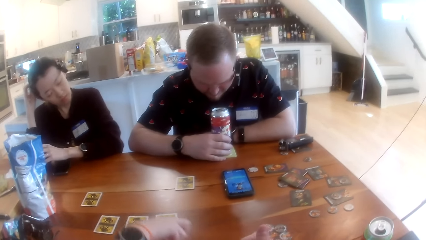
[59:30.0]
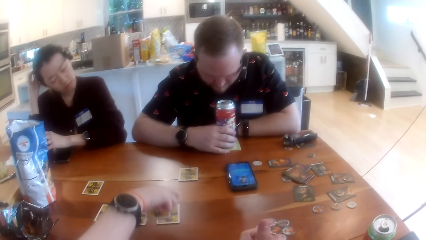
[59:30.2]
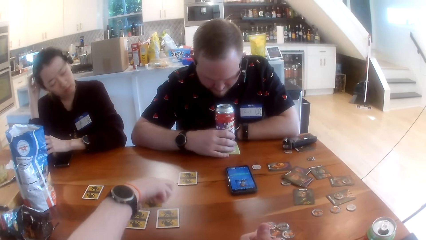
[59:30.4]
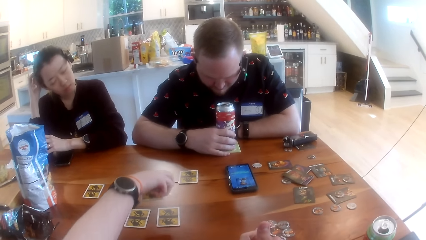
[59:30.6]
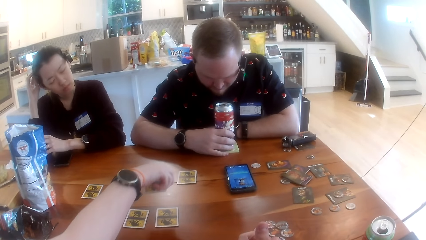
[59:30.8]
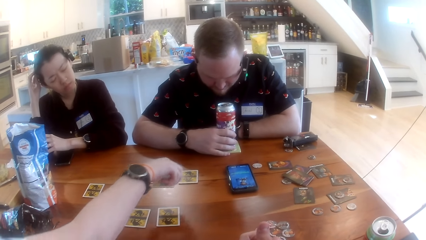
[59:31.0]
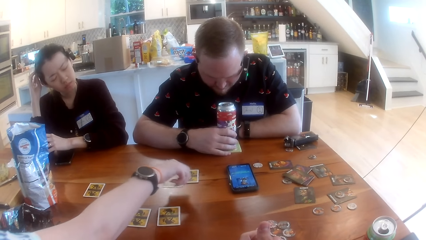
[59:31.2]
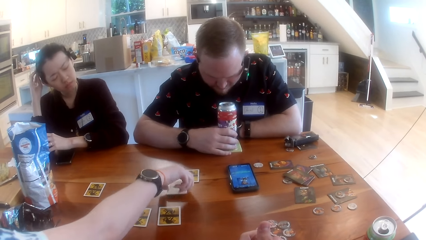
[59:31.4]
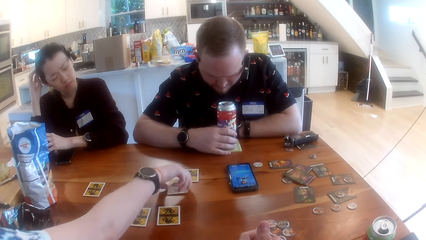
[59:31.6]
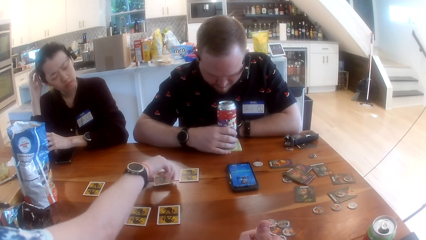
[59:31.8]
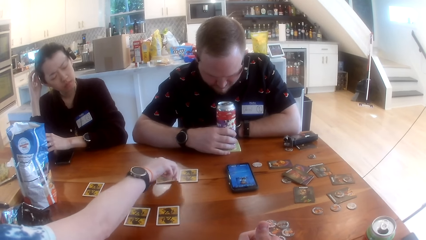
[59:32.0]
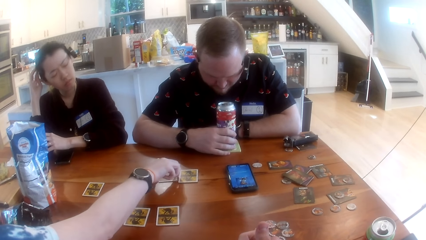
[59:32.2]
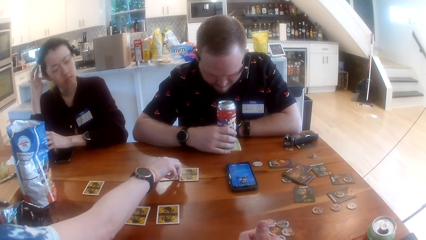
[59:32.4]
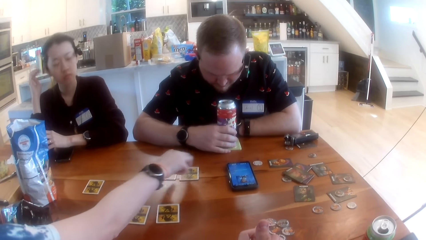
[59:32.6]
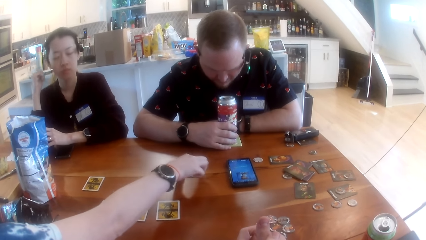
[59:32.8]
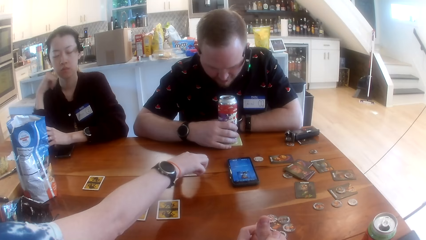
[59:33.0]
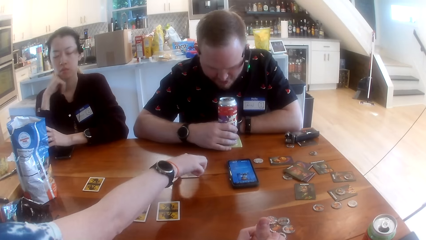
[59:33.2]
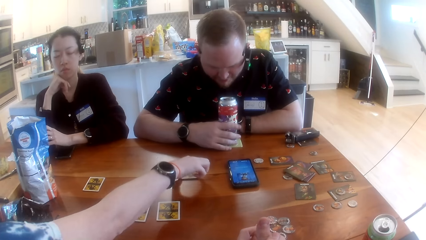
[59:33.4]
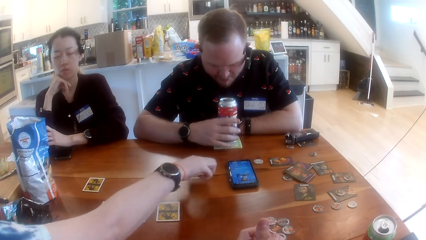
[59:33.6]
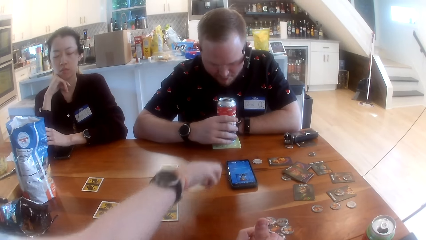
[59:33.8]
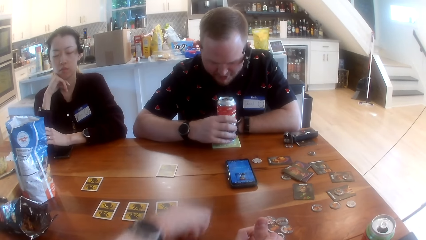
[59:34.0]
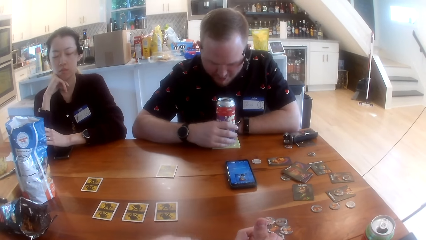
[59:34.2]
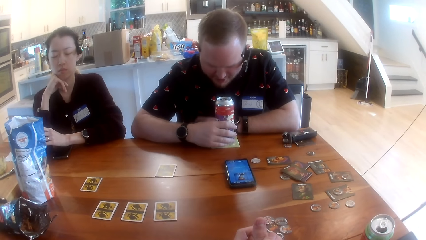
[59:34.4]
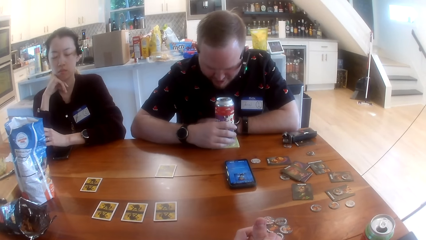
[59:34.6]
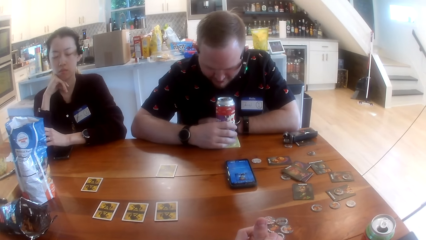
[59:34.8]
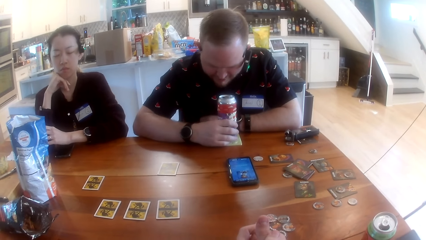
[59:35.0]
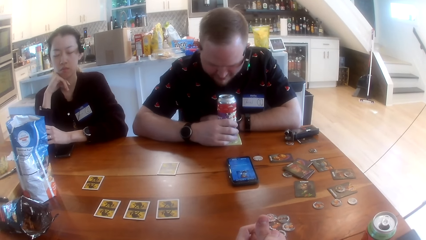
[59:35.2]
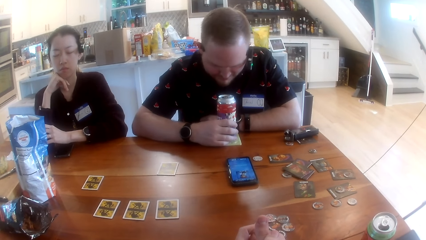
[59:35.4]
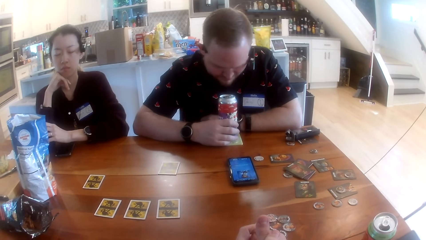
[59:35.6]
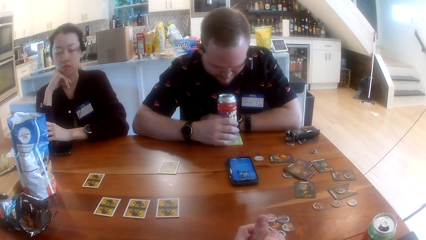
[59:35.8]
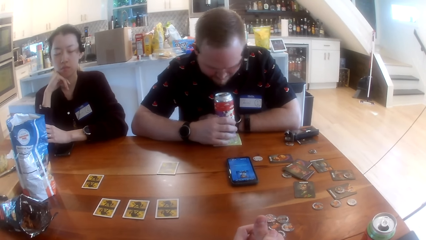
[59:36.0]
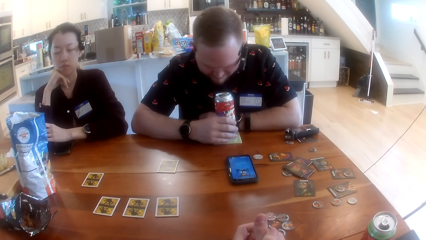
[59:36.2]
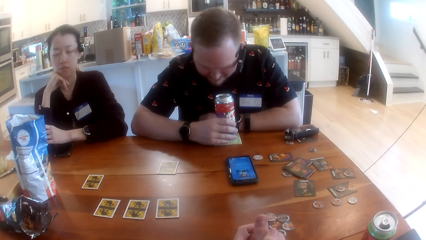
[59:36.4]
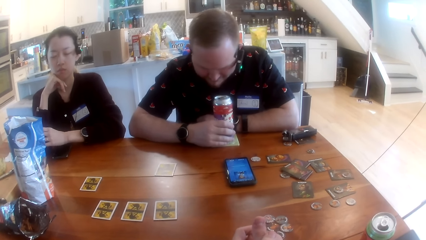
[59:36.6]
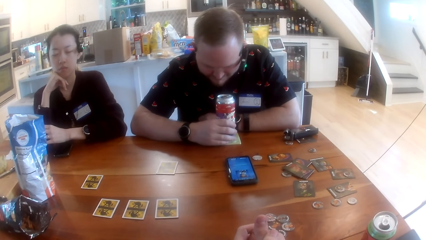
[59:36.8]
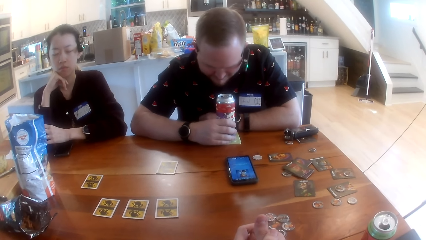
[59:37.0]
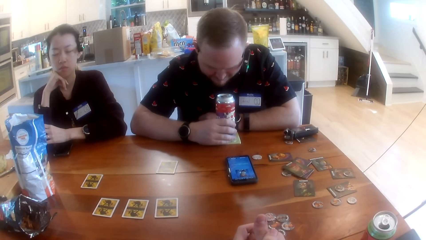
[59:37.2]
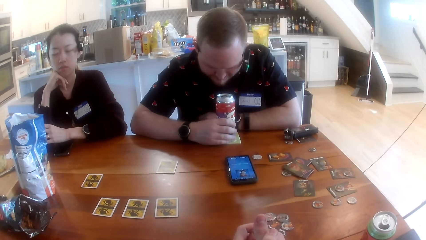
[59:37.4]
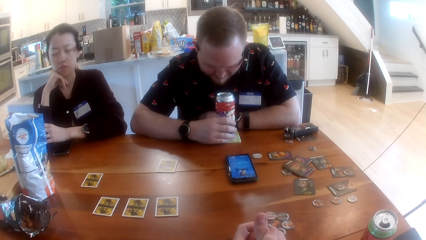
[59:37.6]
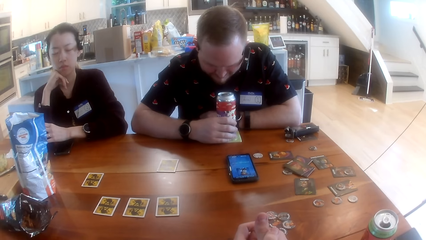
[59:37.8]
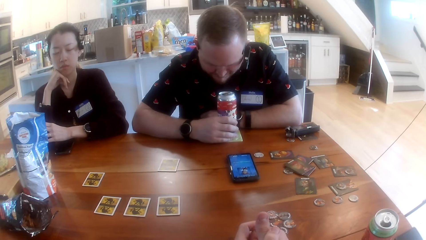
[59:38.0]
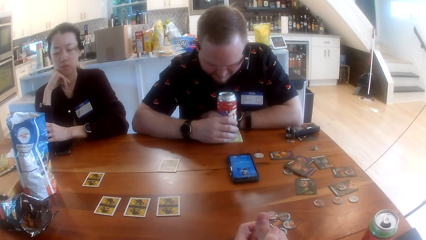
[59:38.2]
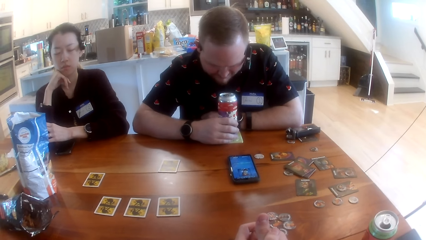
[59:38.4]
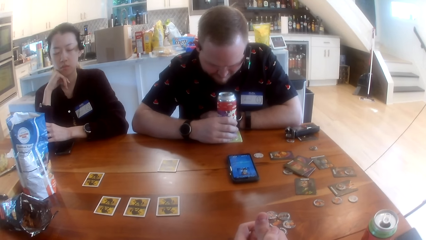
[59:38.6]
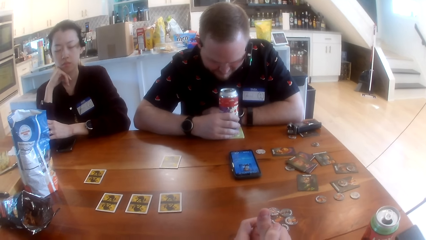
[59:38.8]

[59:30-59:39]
A woman drops a card on the table with her right hand. The woman drops the card on the table with her right hand.

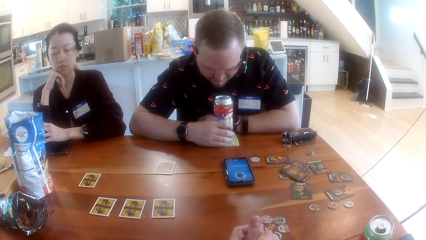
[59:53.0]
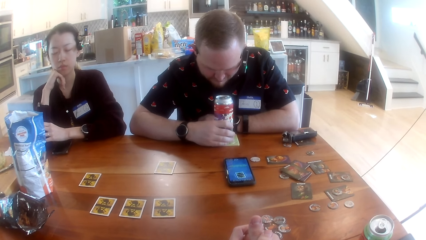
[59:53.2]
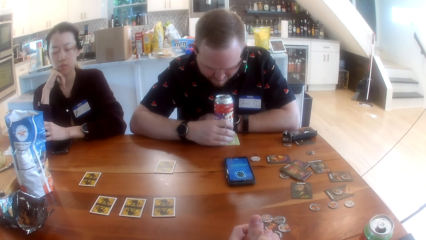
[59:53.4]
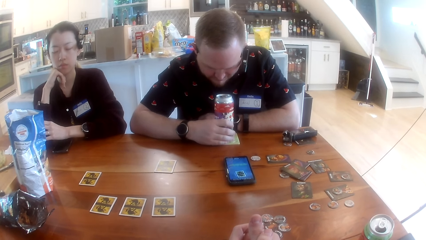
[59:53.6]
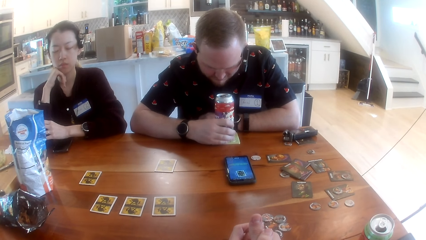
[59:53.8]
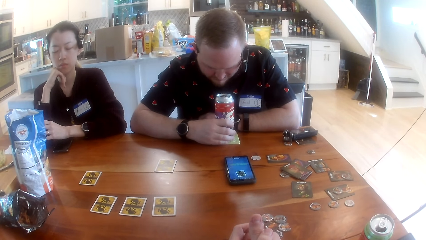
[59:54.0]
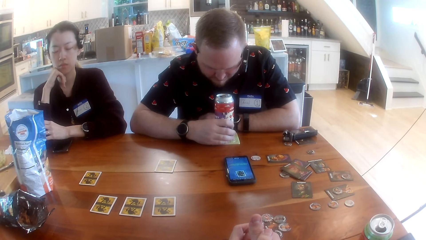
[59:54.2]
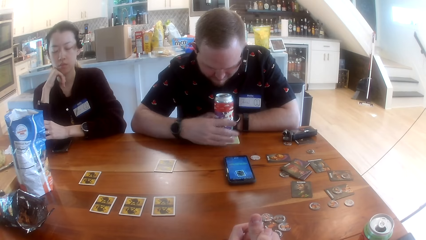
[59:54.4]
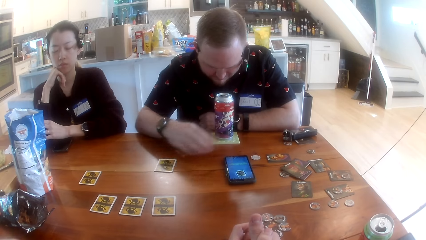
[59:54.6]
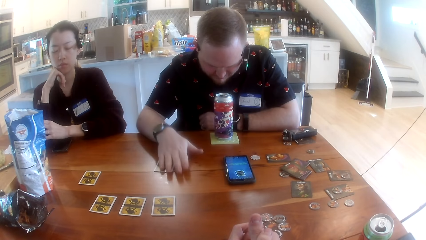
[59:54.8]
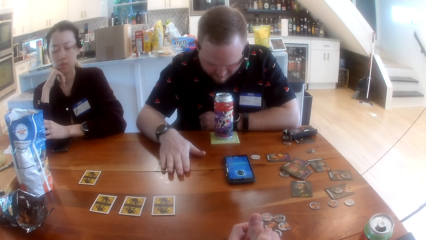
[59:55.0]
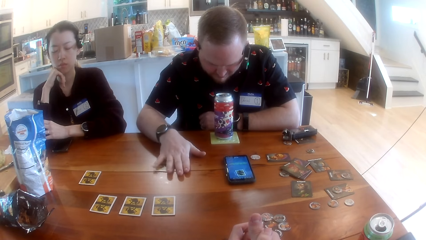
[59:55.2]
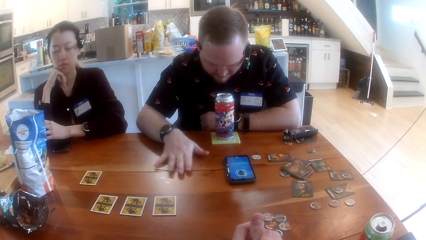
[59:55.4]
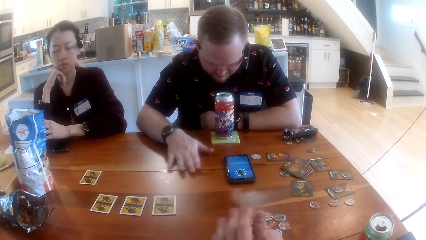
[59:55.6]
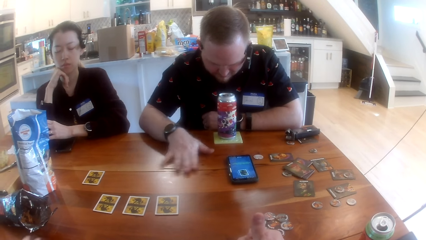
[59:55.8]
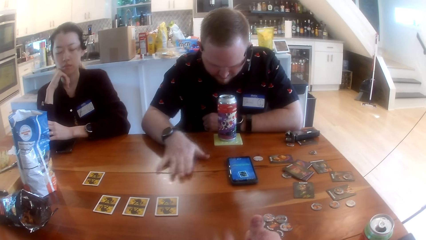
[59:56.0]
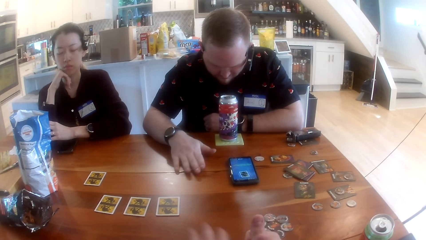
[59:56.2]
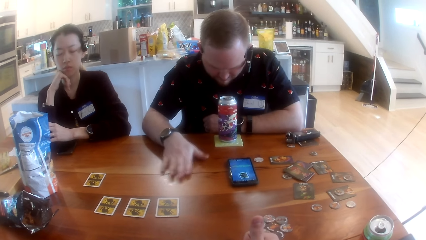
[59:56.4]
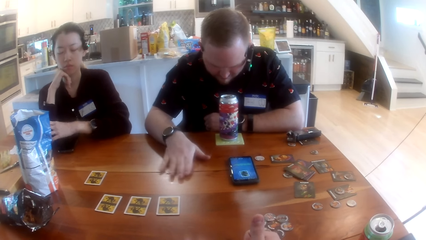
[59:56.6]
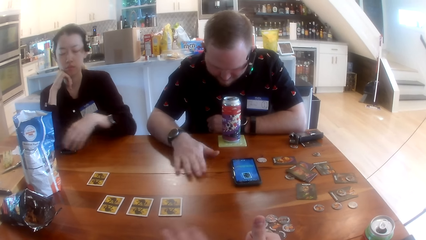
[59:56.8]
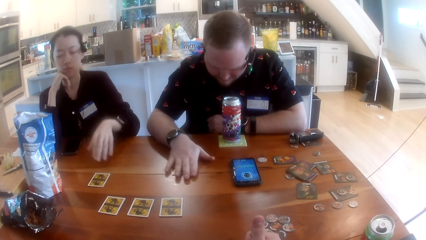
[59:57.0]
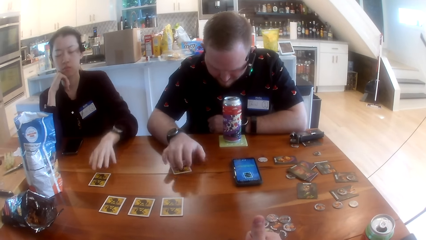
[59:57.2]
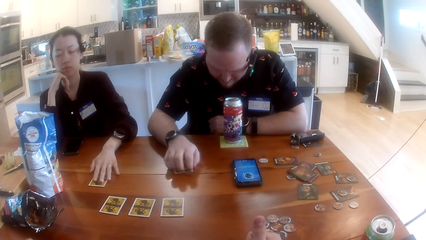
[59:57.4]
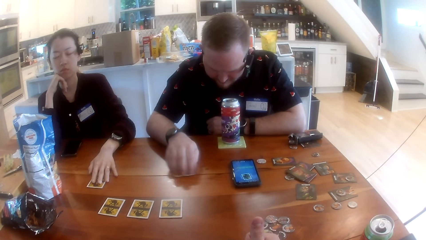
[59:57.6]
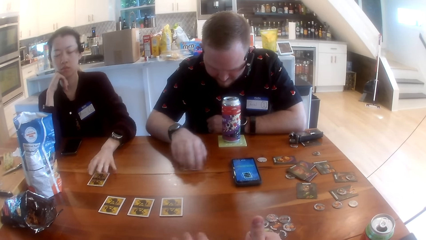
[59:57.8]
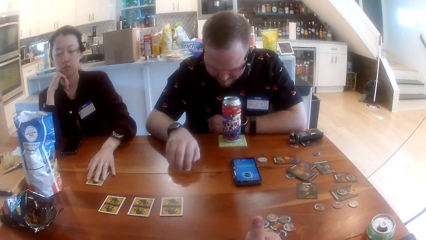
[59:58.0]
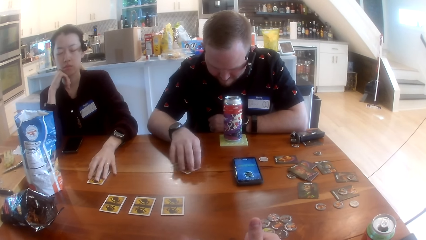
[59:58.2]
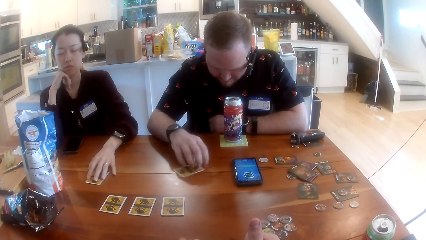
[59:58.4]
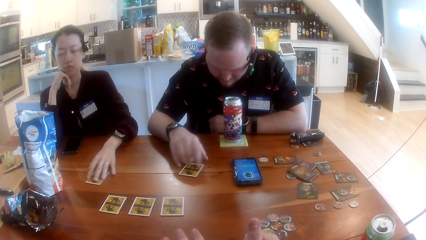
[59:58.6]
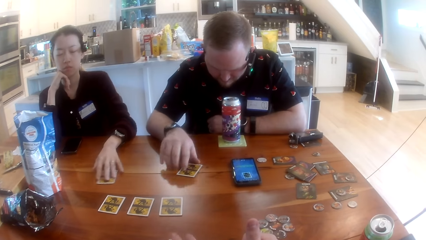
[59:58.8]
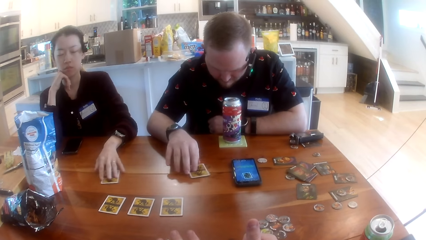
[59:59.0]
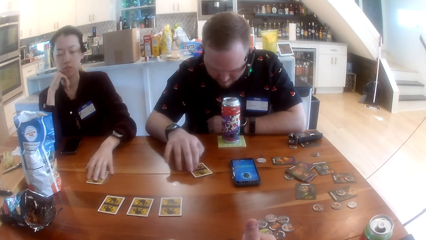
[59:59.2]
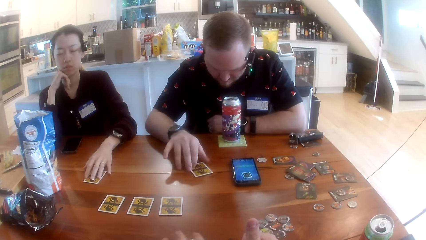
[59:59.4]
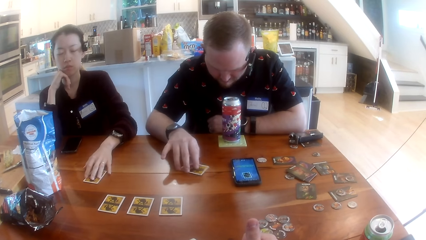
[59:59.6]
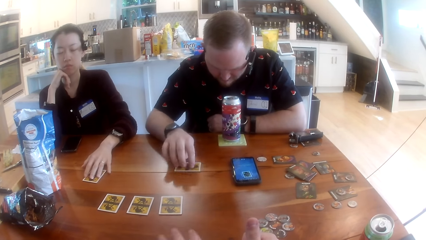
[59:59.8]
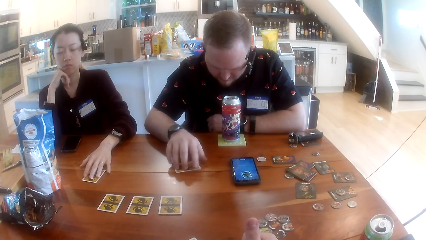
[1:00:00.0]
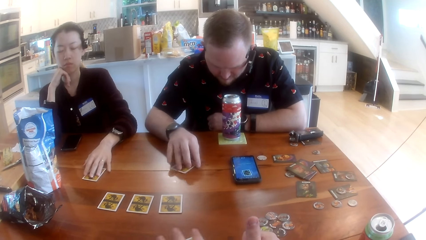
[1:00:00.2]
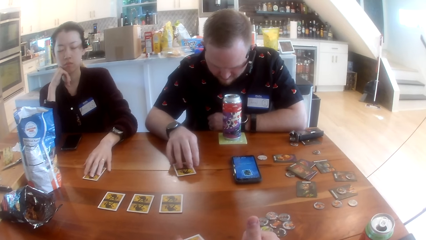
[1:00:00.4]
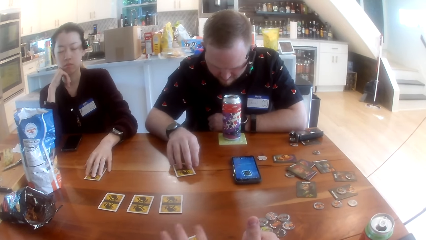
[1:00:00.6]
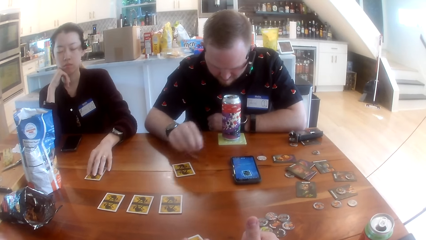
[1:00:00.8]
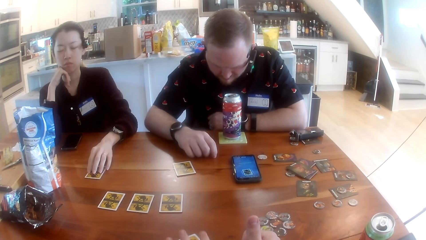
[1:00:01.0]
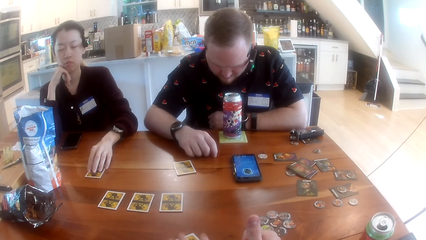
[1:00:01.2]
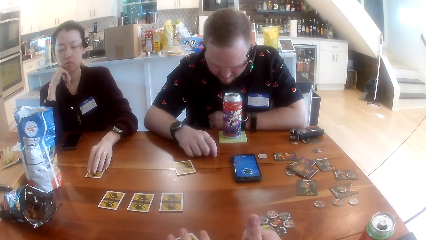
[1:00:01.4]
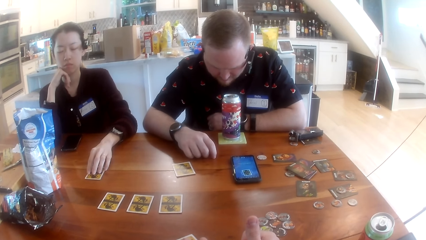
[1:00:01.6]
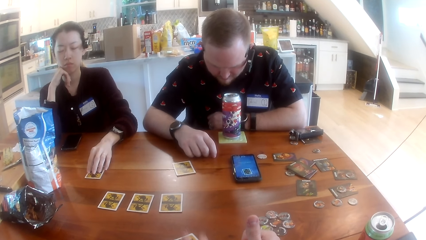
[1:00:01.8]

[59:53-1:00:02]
A man adjusts the card on the table with his right hand. A woman adjusts the card on the table with her left hand.
